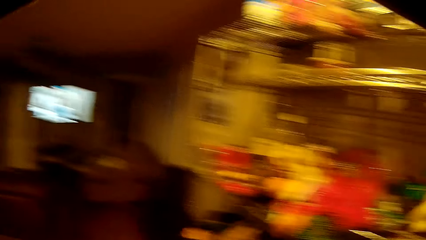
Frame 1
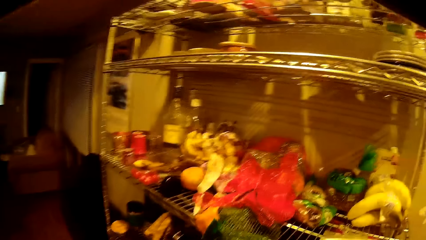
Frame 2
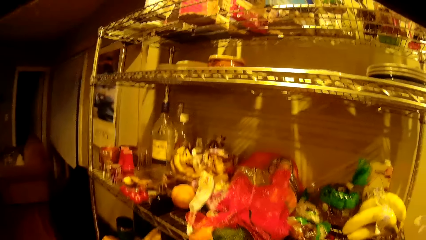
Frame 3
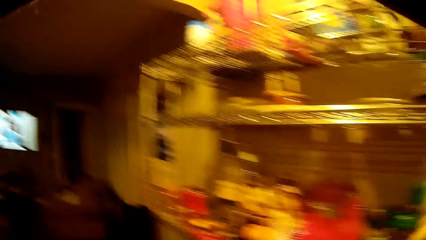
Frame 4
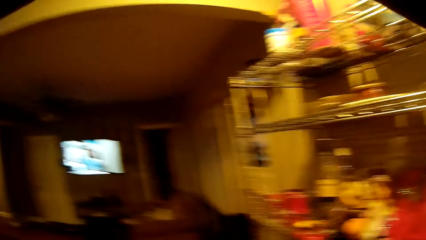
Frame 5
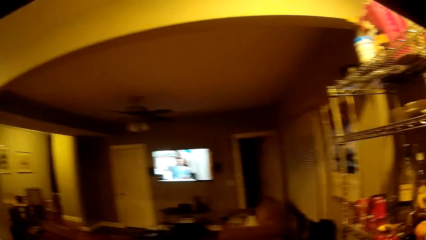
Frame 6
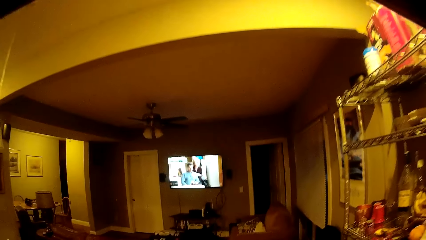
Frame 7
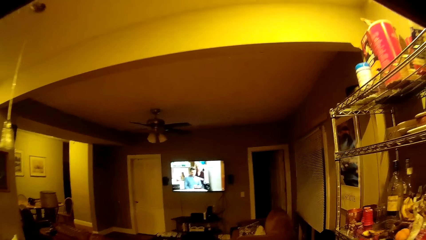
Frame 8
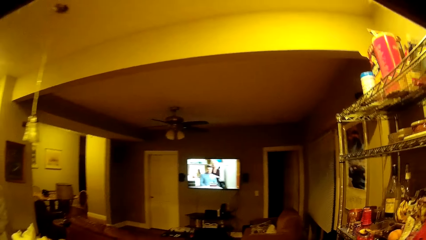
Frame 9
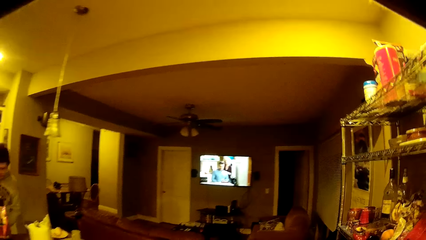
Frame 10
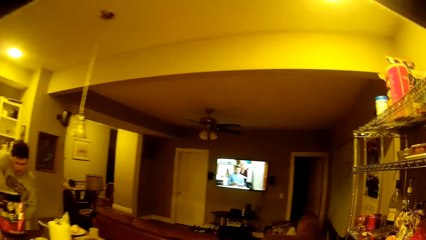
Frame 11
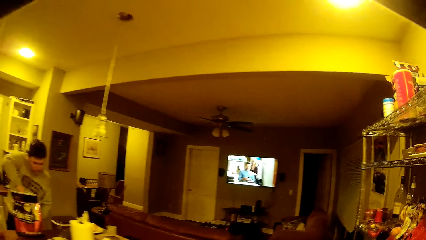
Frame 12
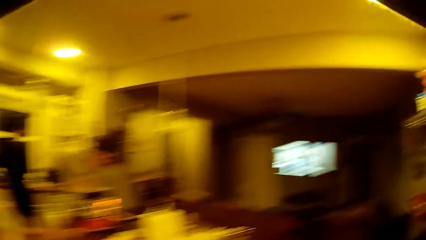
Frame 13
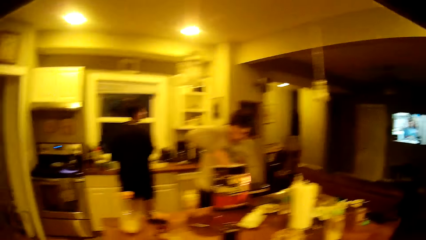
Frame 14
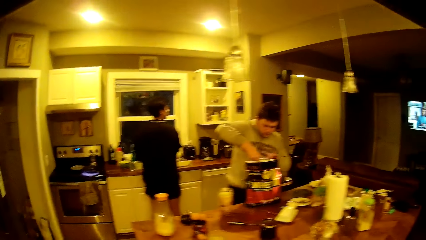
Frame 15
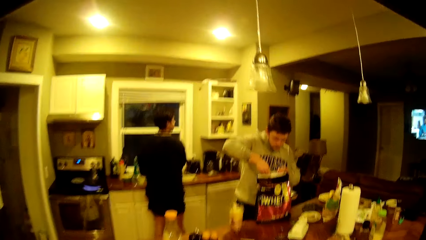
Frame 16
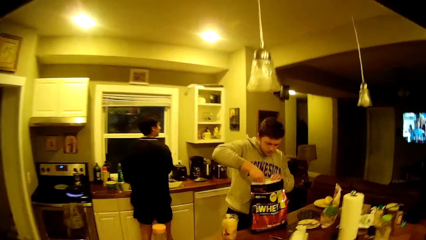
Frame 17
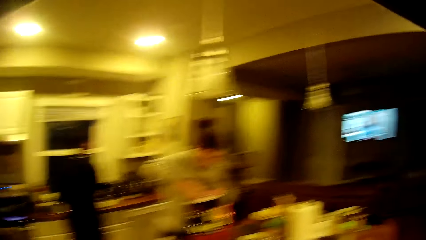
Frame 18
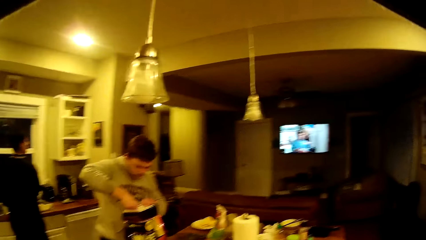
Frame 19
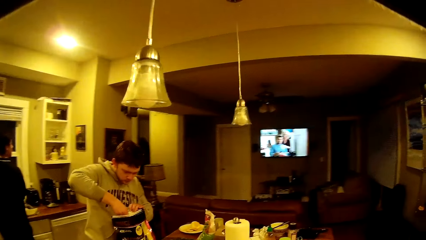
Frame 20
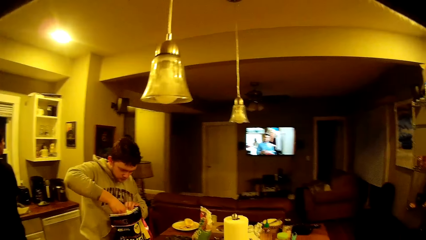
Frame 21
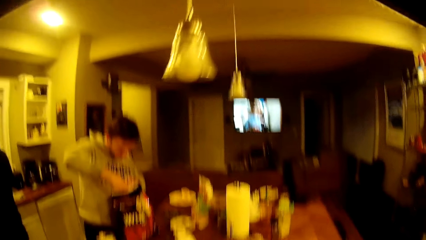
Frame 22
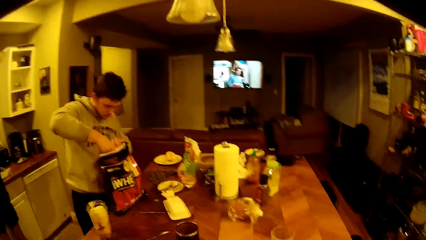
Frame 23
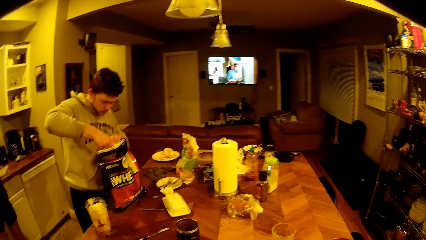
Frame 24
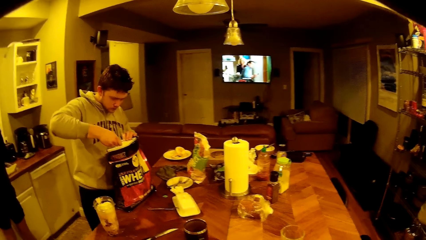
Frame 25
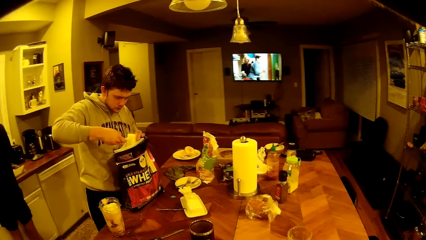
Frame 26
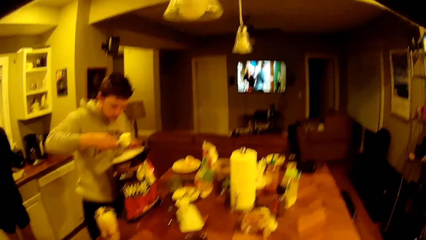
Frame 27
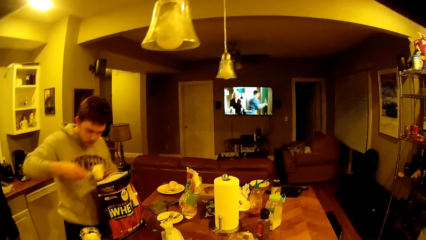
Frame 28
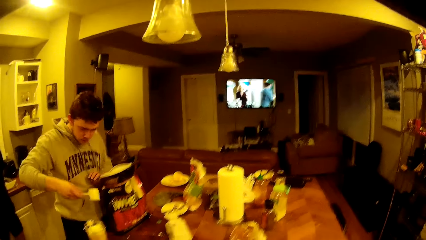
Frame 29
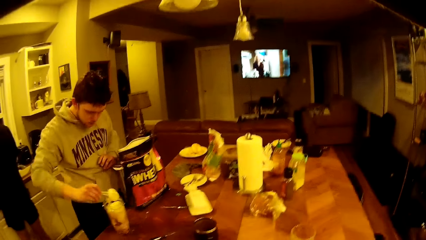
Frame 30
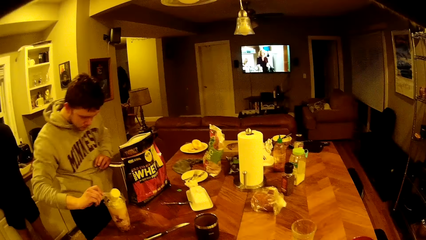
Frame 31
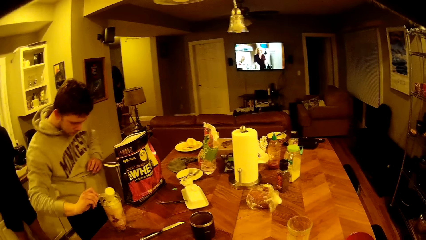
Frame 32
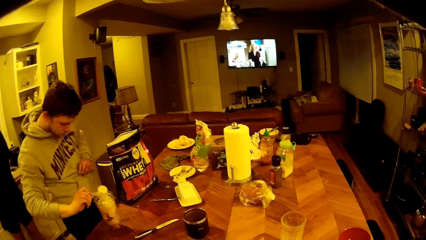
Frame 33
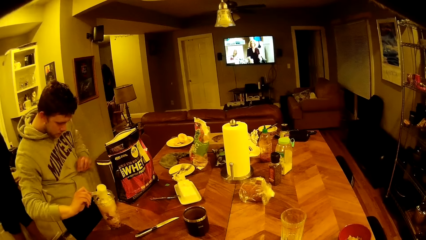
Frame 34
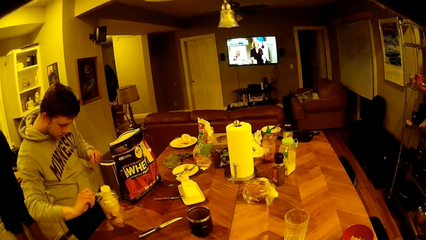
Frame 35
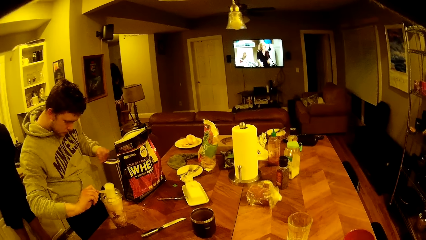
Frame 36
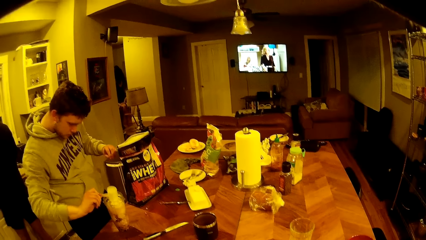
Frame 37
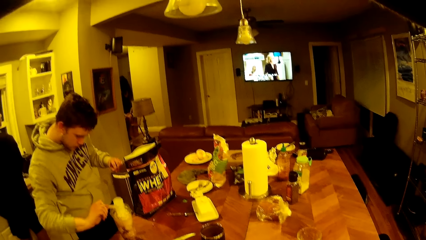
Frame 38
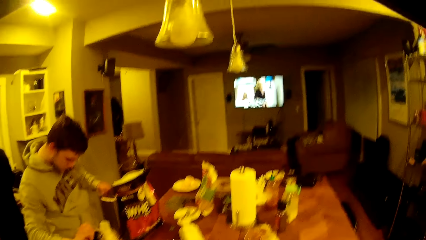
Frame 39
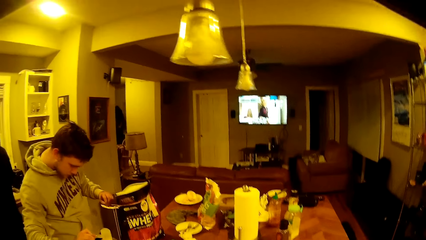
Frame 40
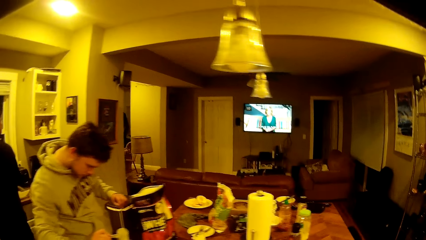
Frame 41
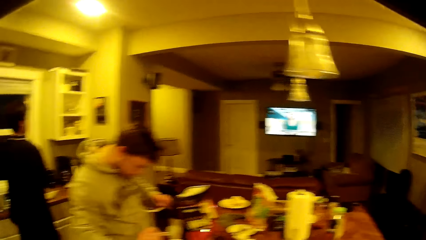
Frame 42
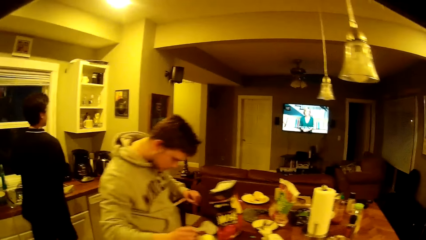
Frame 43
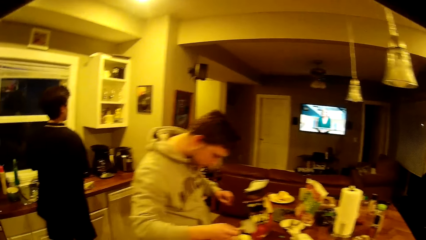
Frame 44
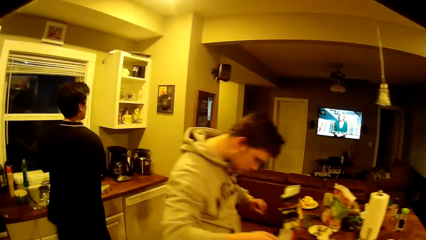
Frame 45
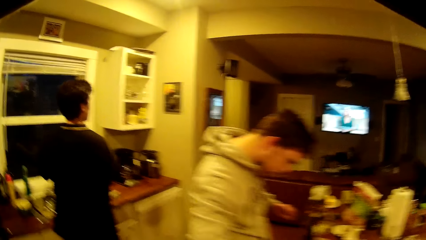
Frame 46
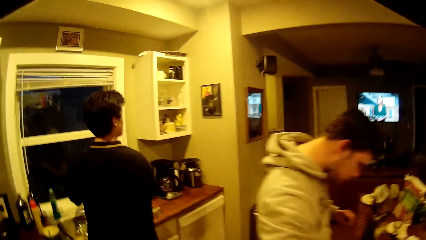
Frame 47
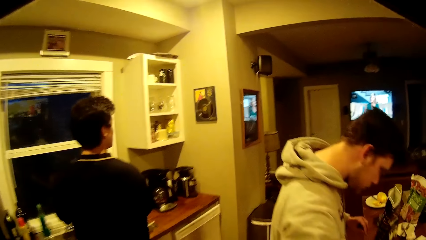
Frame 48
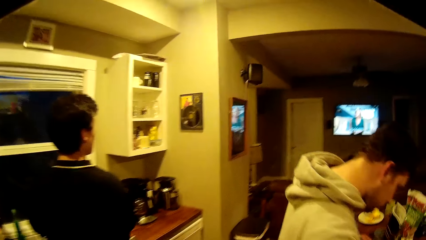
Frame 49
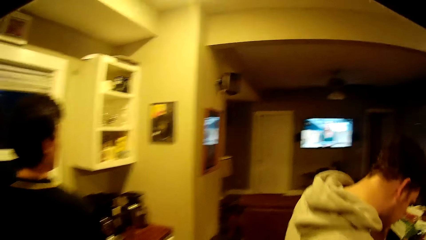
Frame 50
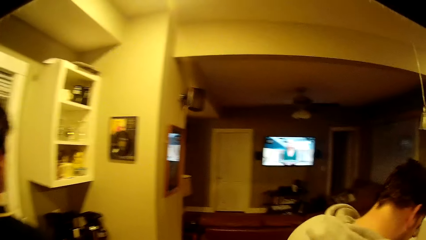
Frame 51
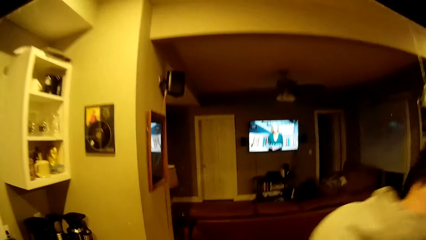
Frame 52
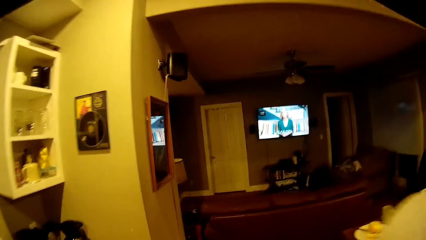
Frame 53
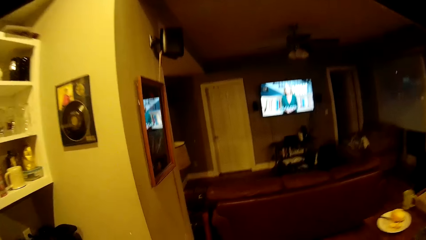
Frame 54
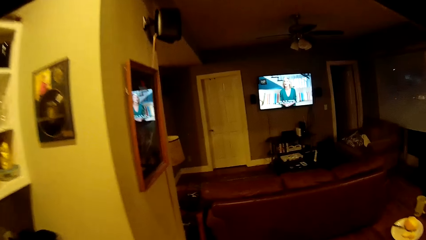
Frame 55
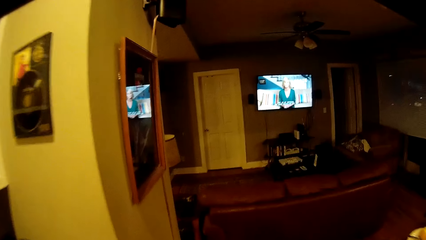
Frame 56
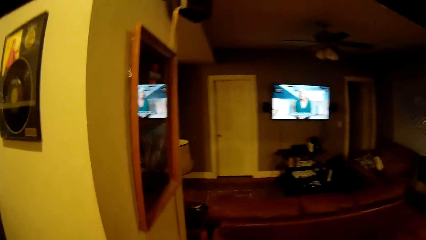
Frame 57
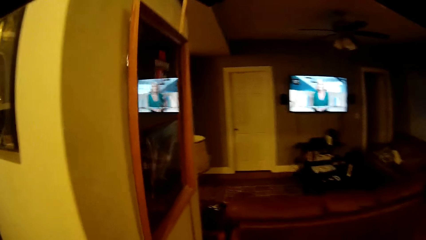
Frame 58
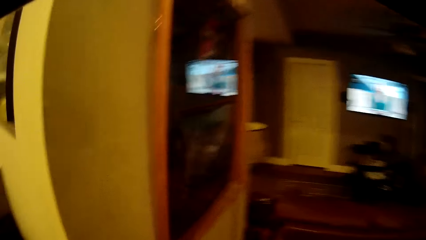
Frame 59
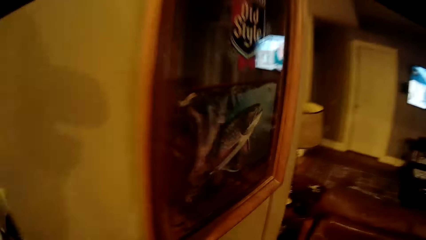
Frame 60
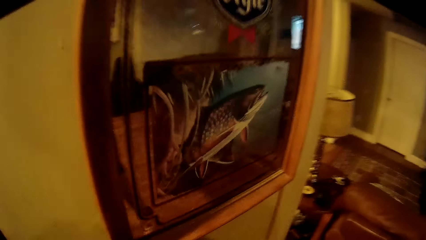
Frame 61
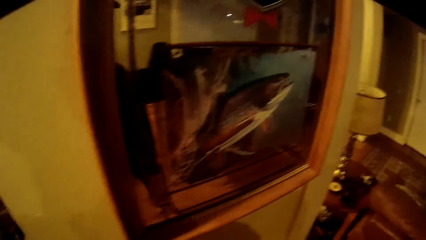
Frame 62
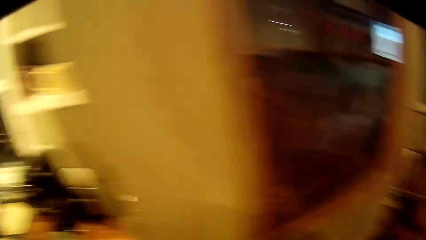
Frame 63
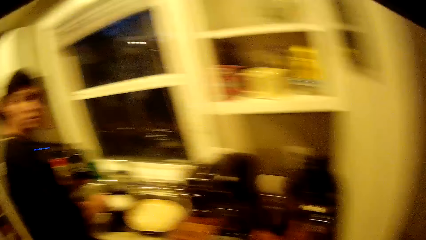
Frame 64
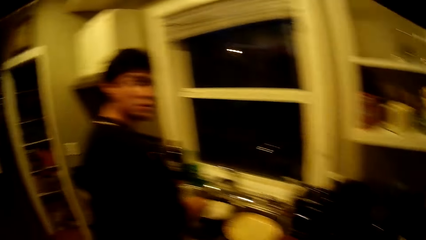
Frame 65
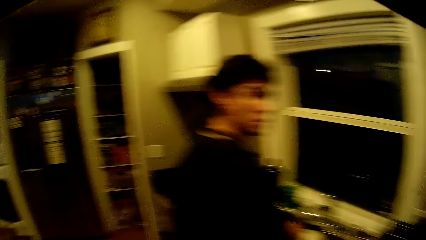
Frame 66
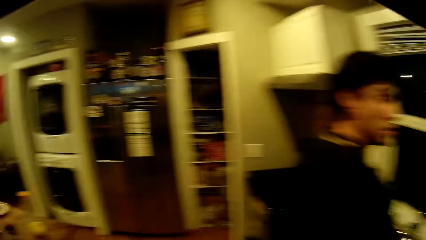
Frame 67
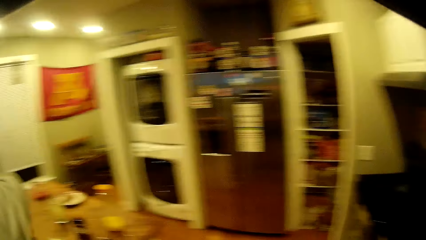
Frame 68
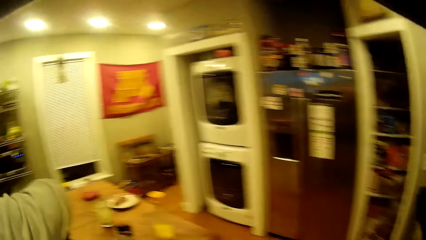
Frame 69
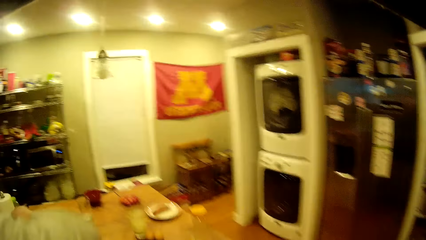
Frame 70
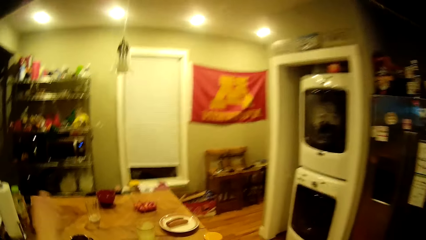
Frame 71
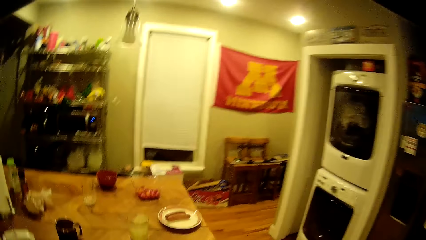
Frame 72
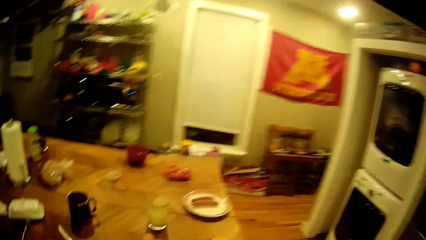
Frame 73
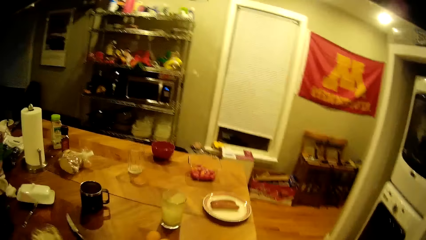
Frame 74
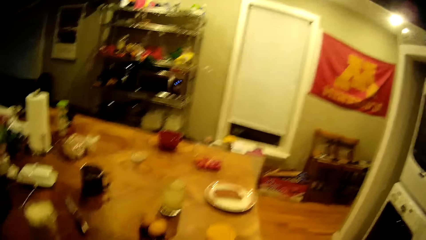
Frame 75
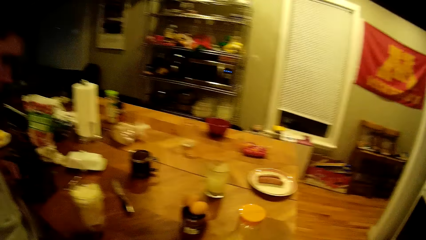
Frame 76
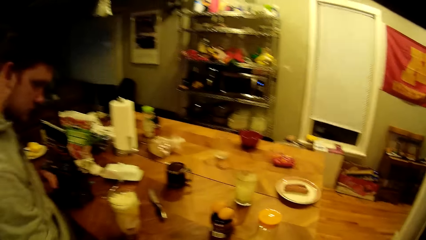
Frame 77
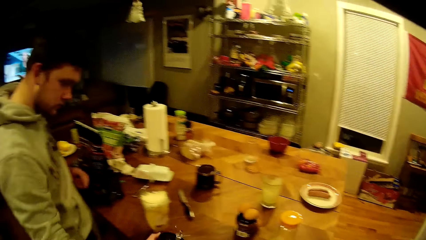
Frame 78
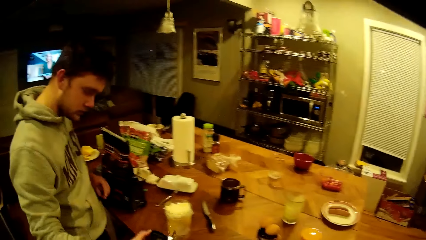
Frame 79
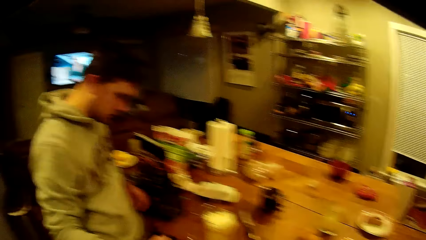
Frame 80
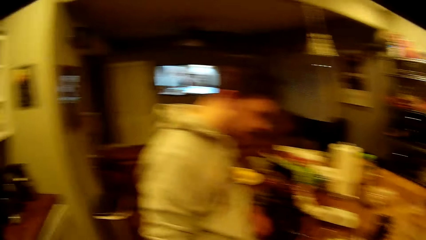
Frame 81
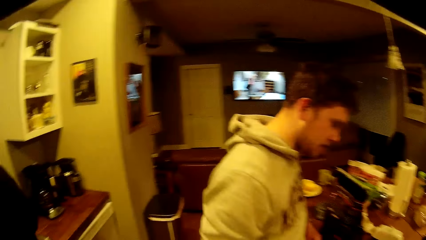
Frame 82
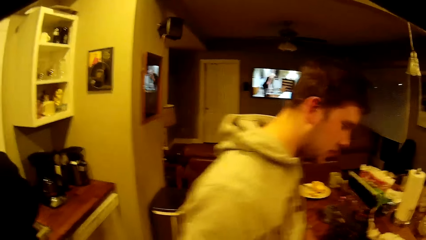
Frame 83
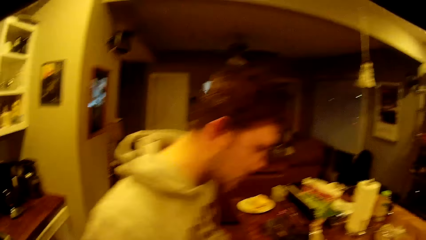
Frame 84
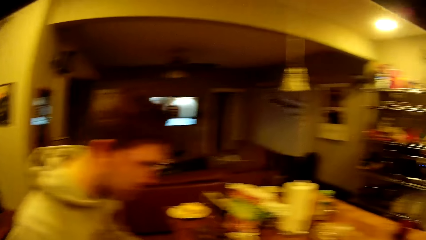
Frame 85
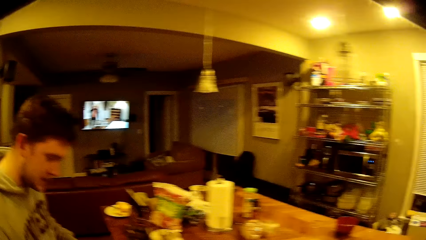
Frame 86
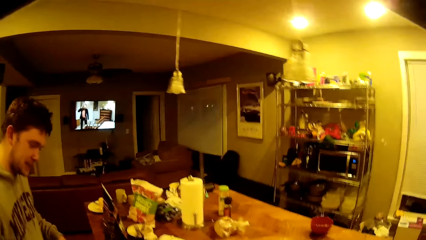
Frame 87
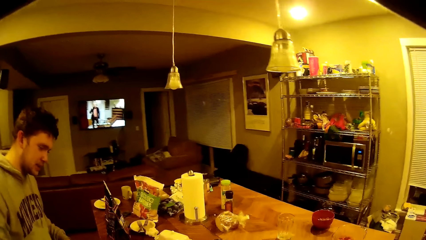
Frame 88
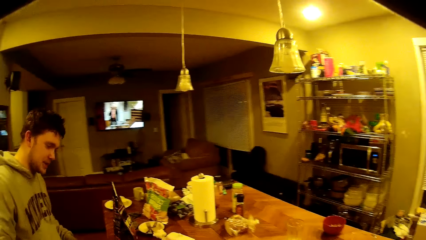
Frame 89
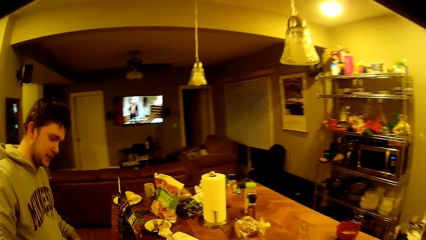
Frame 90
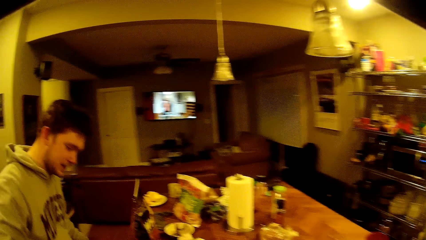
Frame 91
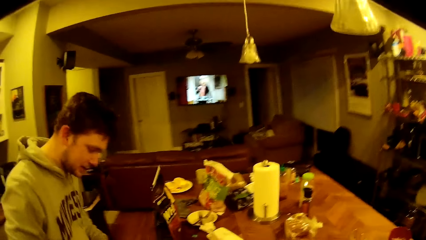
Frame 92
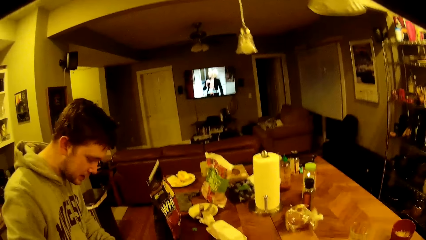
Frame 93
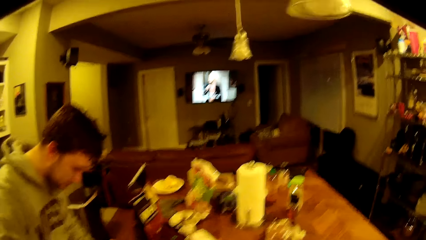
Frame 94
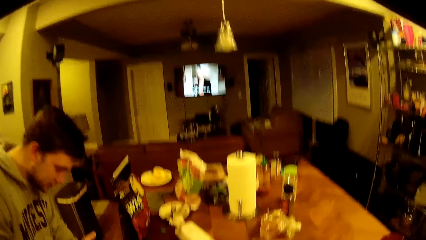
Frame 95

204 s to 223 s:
The camera wearer does something. The man scoops out some protein powder into a blender cup on the countertop with the scooper in his right hand. The camera wearer walks around. Another man watches TV. The camera wearer leaves the dinette. They turn around. They move toward the dining table. The first man interacts with the camera wearer.
